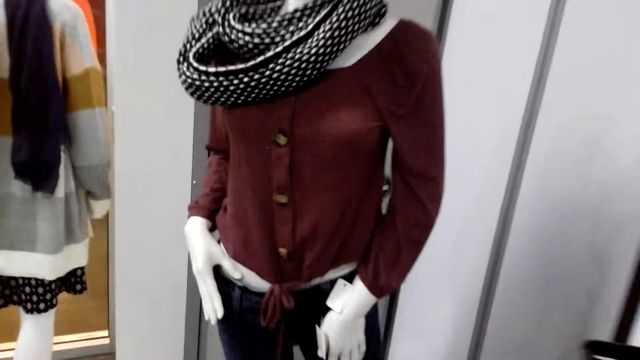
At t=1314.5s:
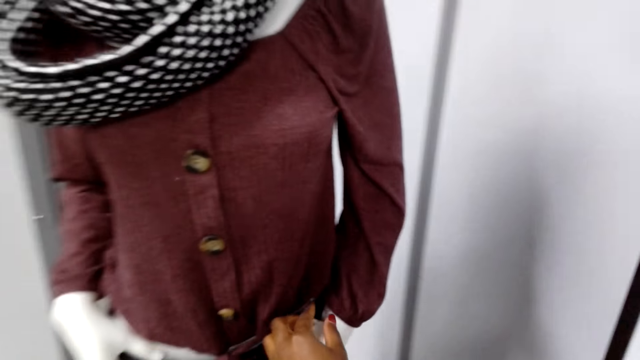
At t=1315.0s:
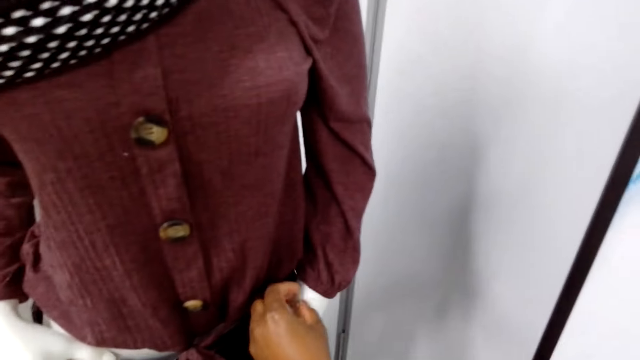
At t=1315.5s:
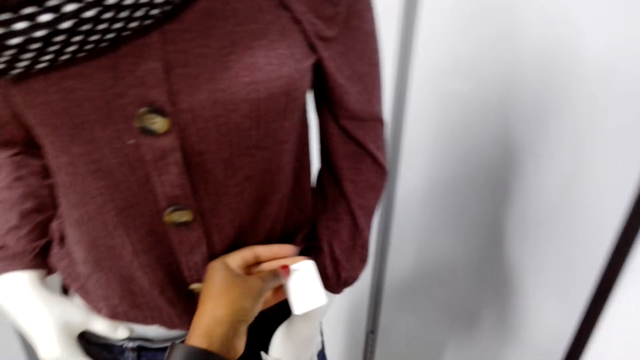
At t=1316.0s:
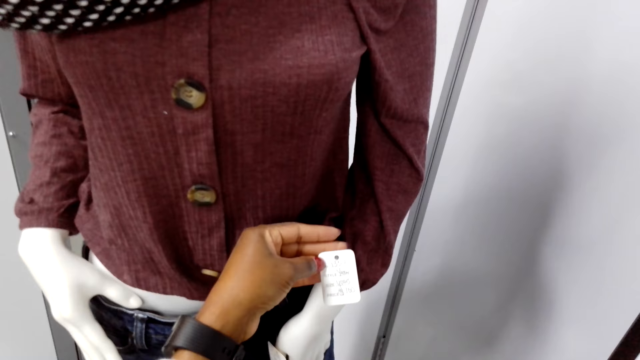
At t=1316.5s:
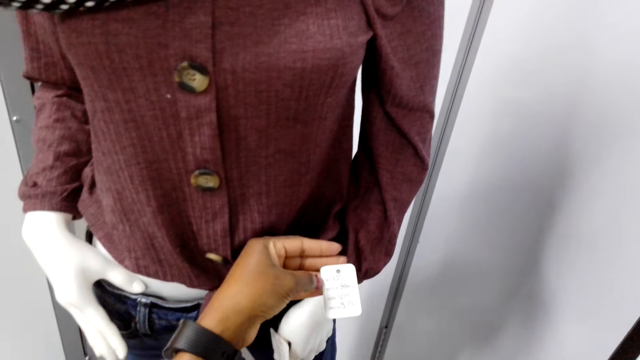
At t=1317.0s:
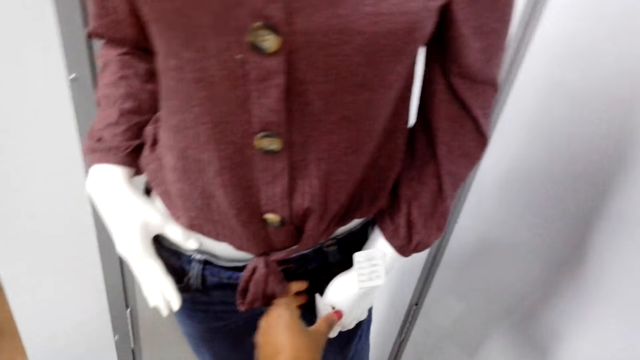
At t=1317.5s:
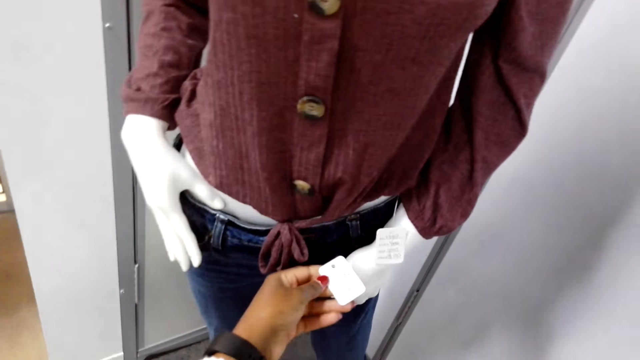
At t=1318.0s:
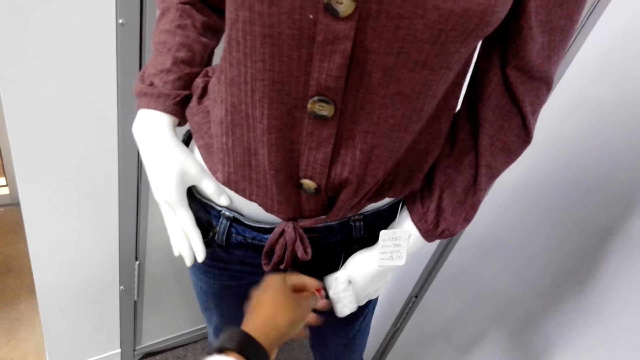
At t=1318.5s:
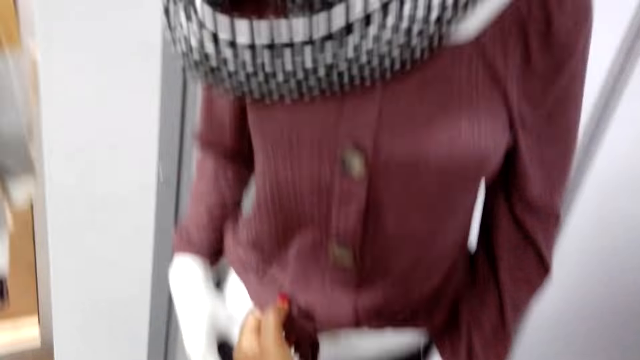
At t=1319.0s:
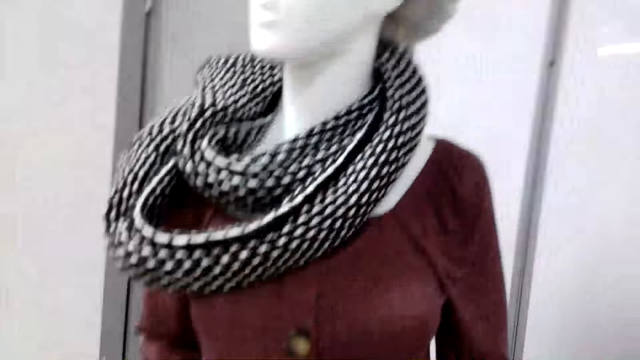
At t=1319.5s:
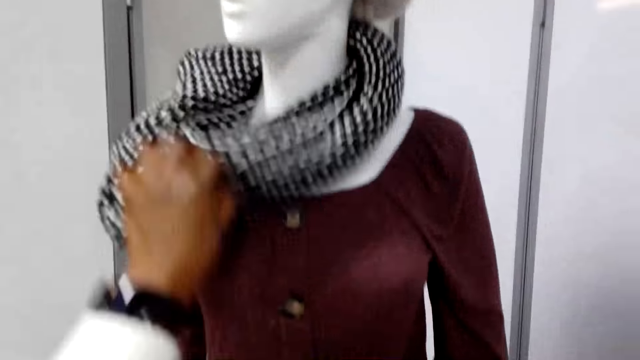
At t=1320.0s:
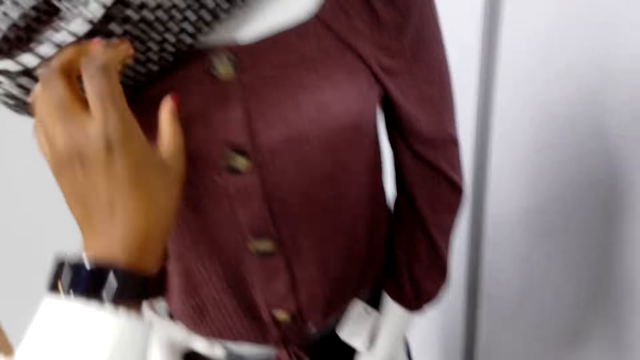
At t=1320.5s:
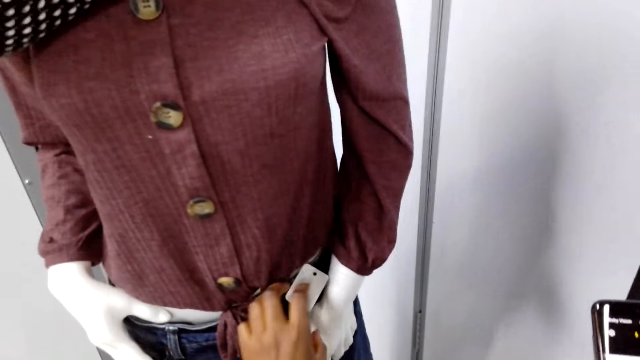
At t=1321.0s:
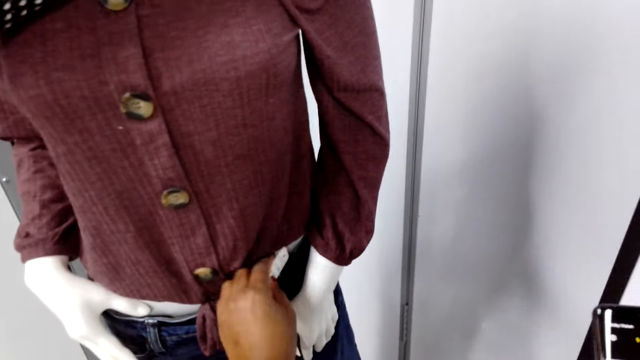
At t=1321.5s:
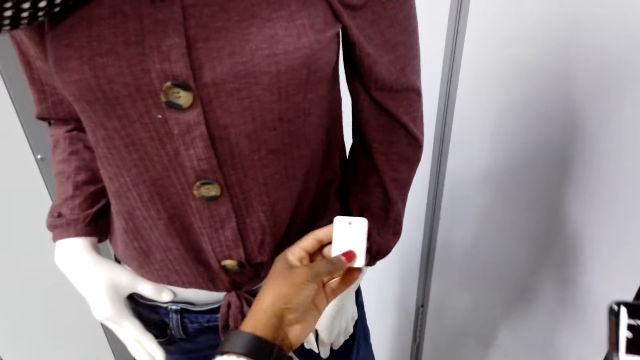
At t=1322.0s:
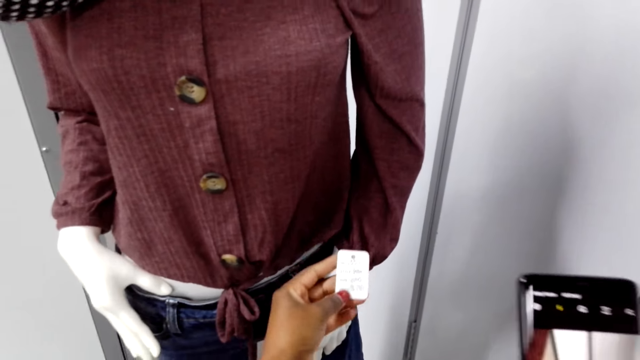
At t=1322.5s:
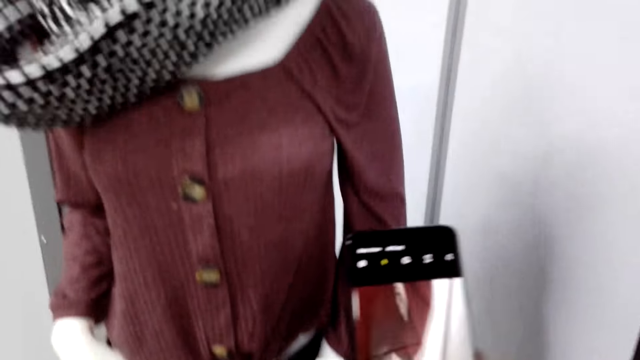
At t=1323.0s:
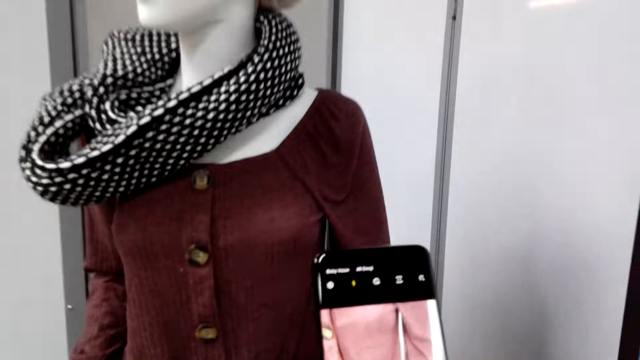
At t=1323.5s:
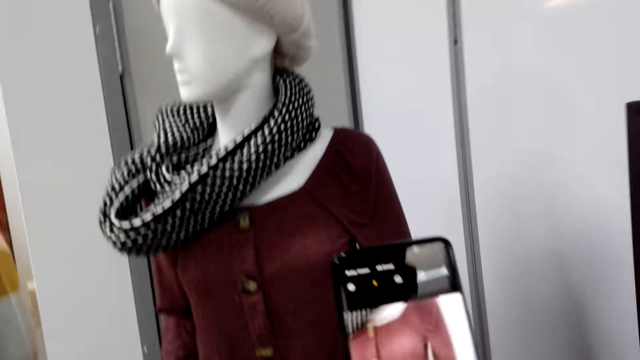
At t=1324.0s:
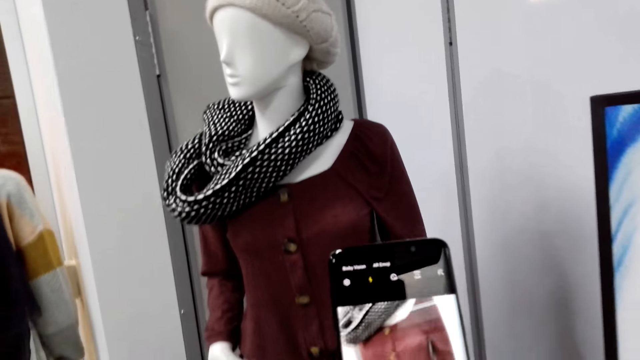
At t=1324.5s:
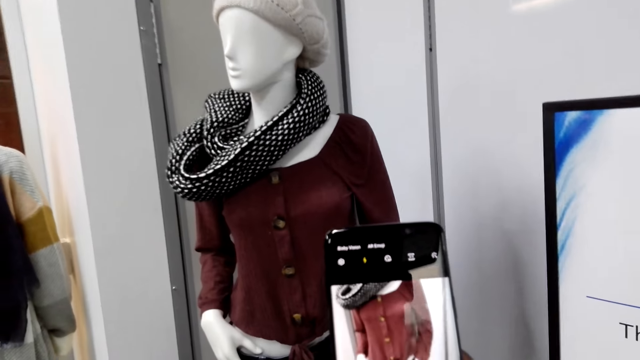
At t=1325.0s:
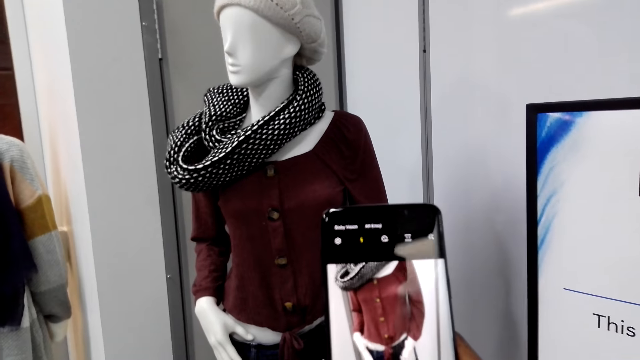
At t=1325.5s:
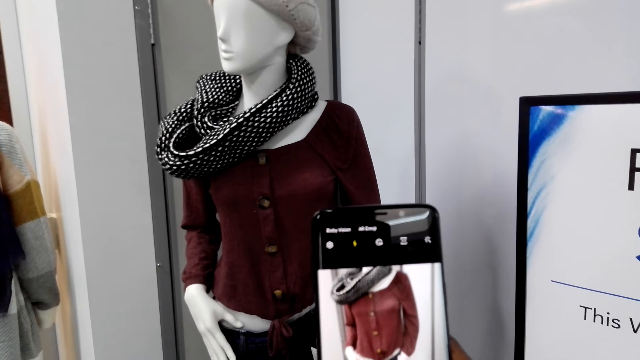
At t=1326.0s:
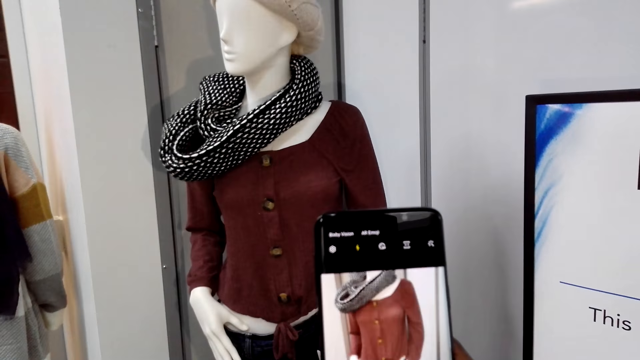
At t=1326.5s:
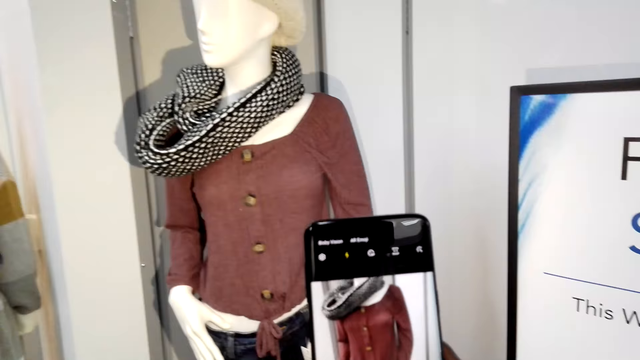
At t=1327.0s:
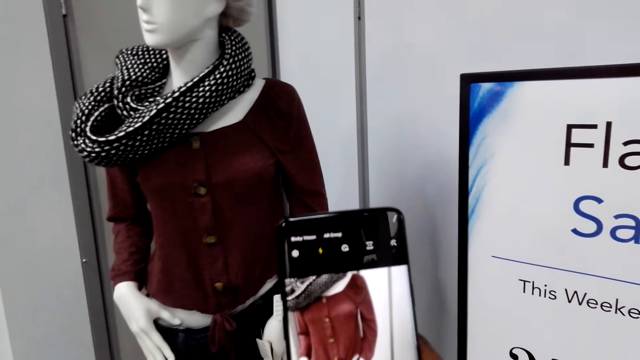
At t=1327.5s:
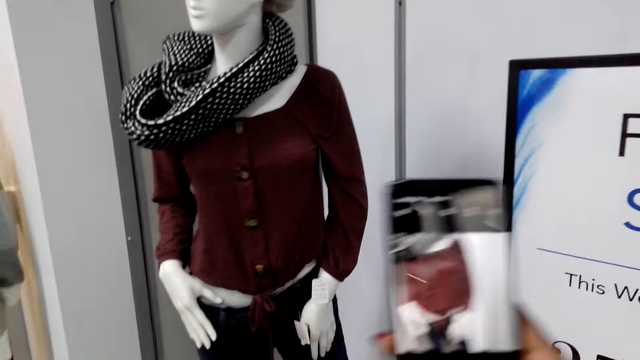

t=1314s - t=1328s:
The camera wearer touches the cloth tags. They check the tag on a shirt. They touch the shirt. They touch the scarf. They touch the cloth tag. They check the tag on the shirt. They take a picture of the cloth.

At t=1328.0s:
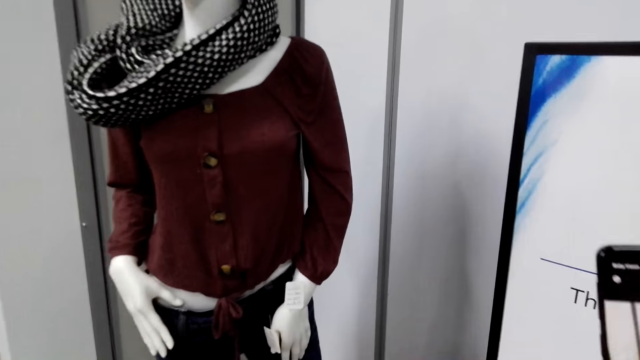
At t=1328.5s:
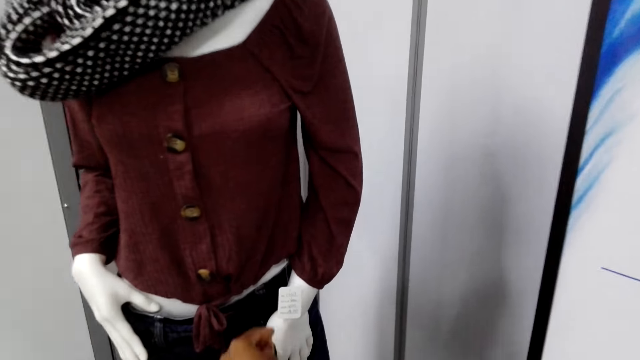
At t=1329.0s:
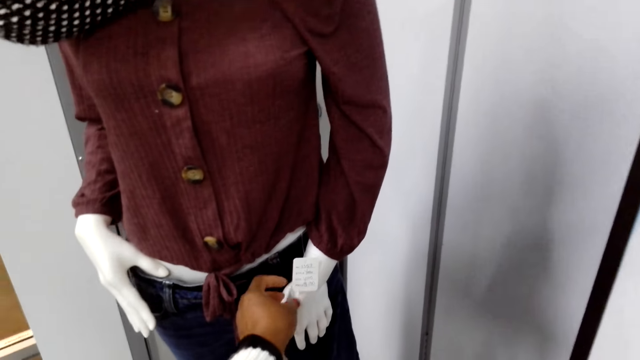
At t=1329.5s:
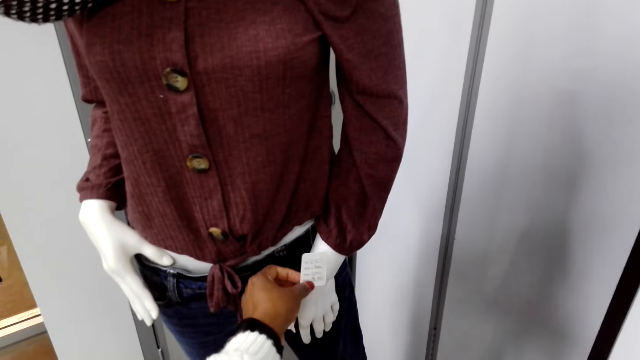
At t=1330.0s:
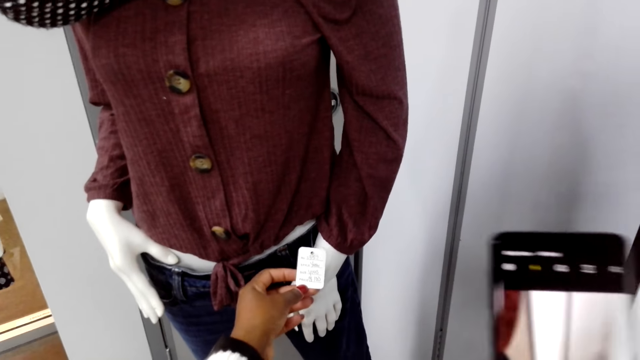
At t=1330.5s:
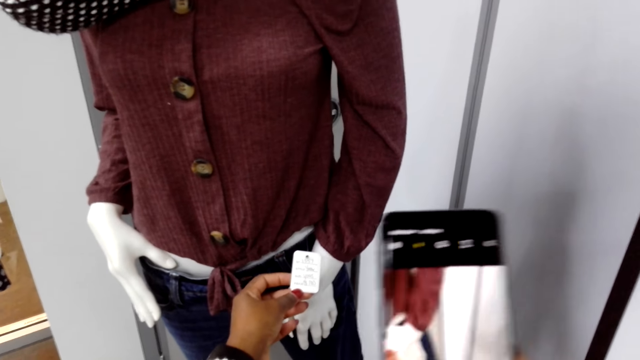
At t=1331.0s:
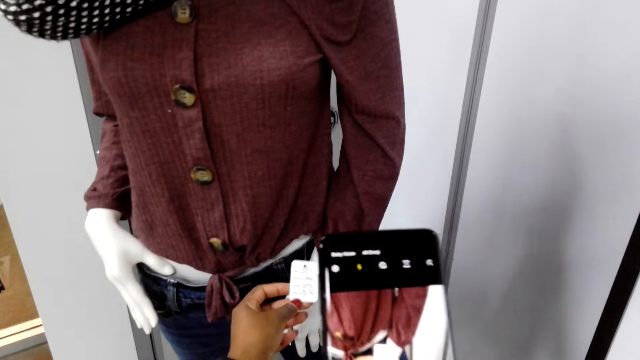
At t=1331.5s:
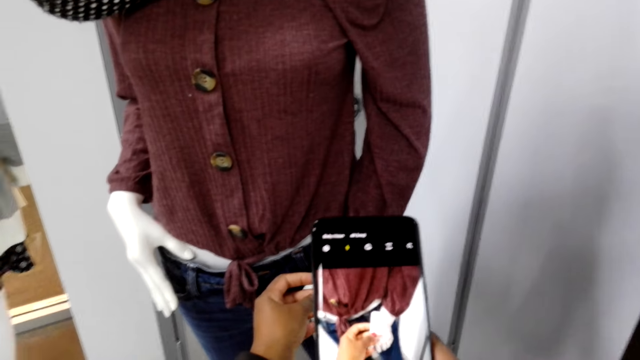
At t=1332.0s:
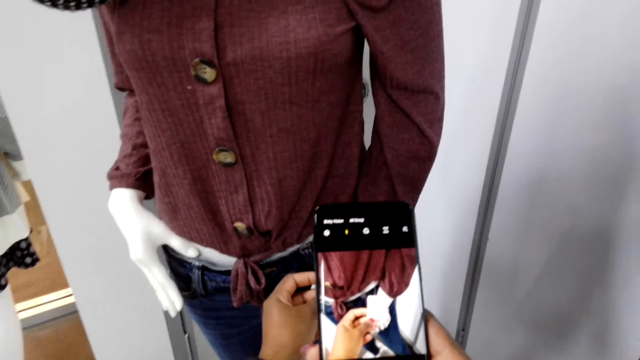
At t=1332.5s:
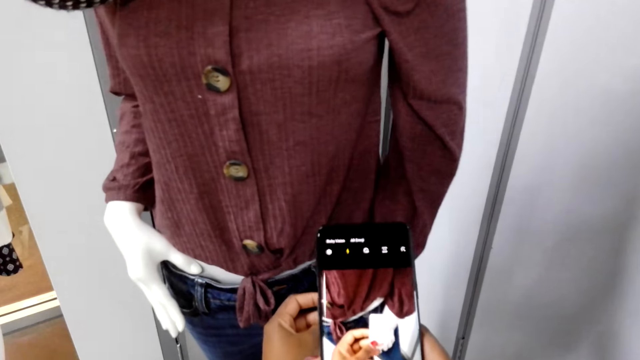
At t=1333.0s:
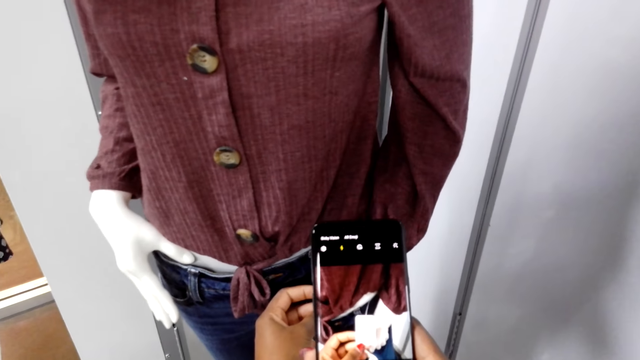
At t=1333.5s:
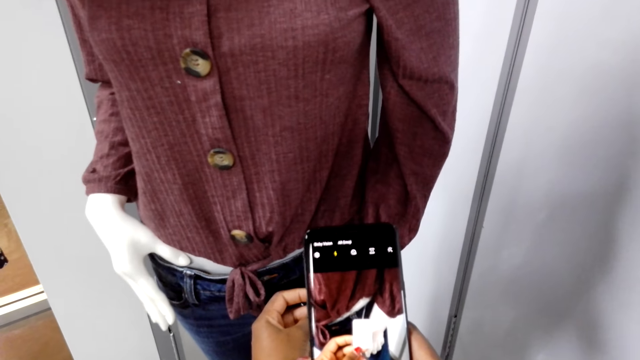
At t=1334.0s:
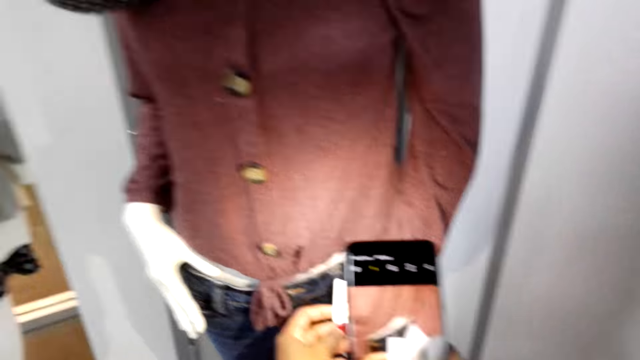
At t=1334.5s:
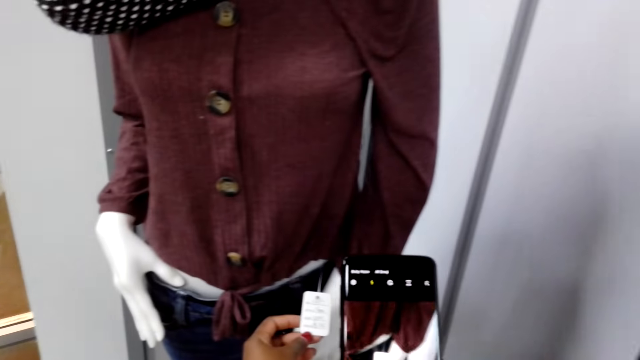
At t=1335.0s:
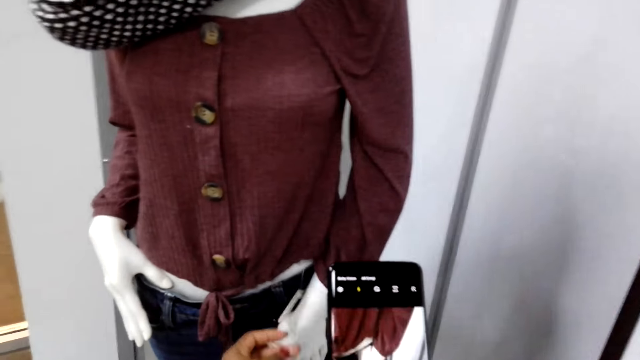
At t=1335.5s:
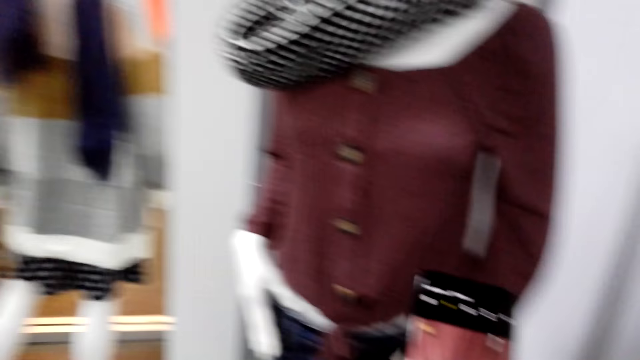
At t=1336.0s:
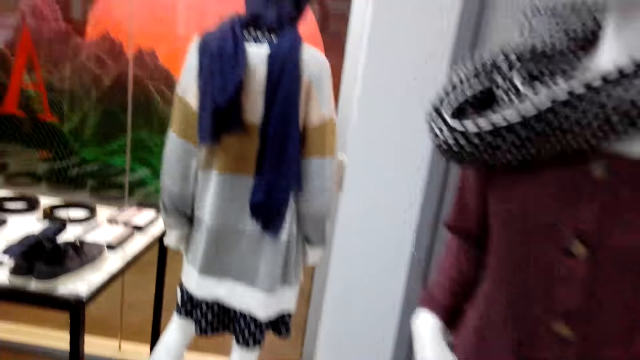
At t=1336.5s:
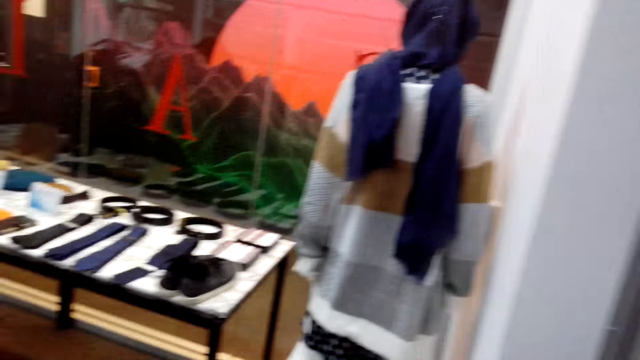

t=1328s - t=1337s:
The camera wearer touches the cloth tag on the shirt. They take a picture of the cloth tag.
